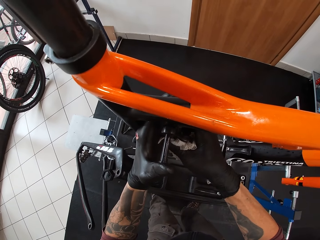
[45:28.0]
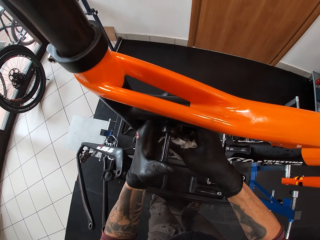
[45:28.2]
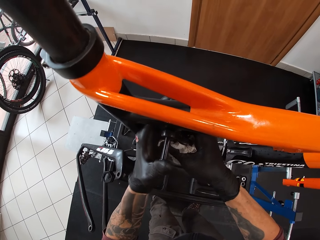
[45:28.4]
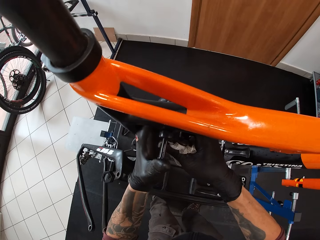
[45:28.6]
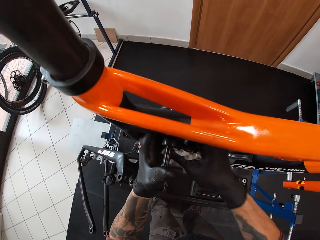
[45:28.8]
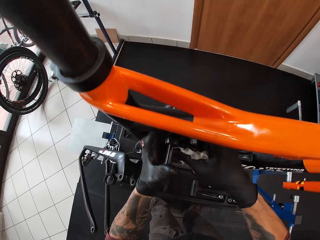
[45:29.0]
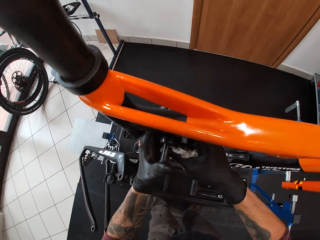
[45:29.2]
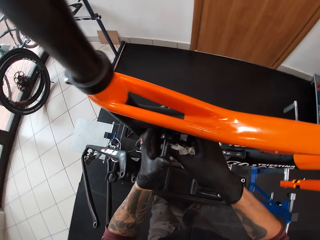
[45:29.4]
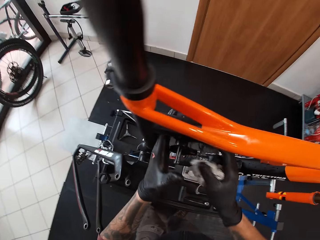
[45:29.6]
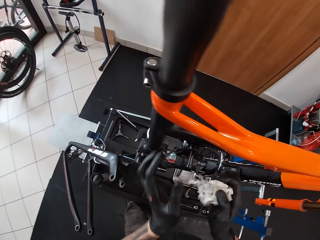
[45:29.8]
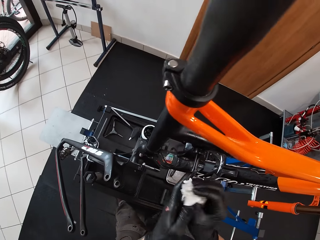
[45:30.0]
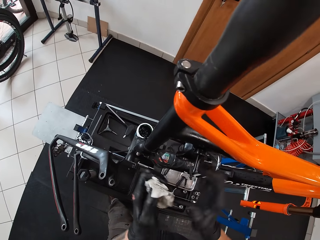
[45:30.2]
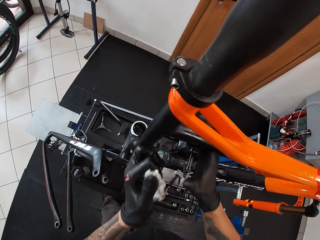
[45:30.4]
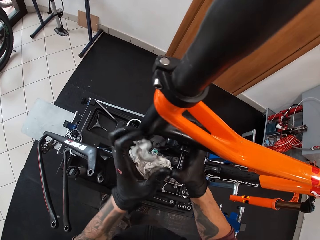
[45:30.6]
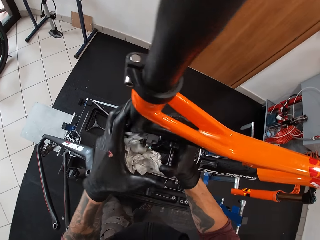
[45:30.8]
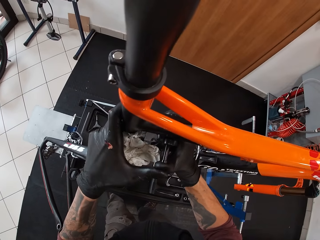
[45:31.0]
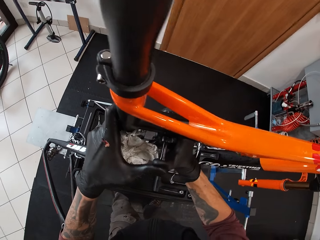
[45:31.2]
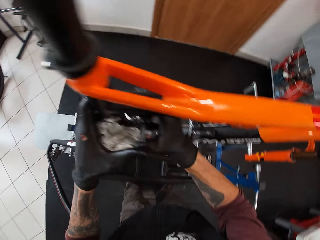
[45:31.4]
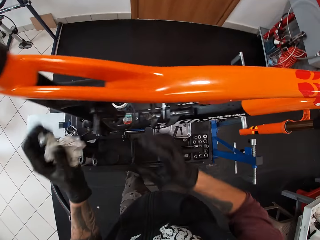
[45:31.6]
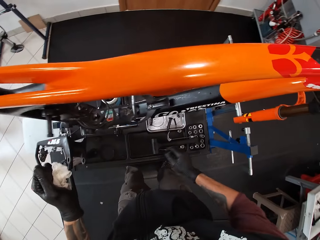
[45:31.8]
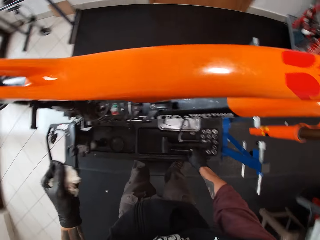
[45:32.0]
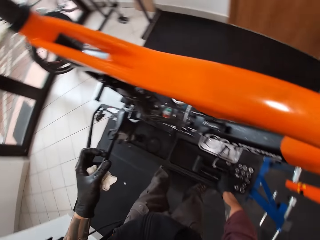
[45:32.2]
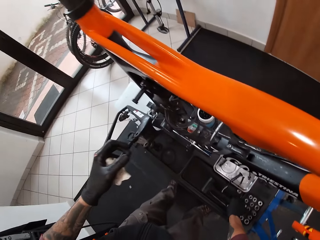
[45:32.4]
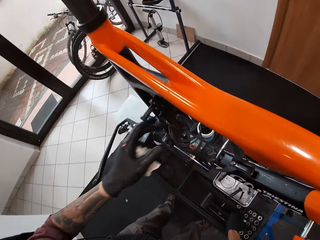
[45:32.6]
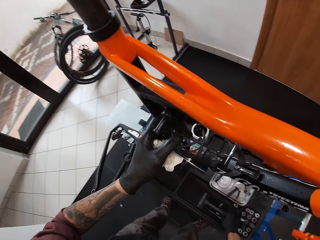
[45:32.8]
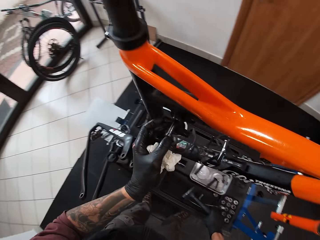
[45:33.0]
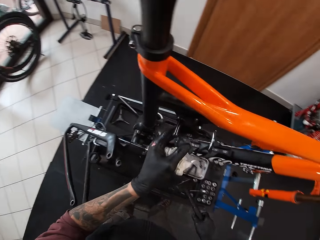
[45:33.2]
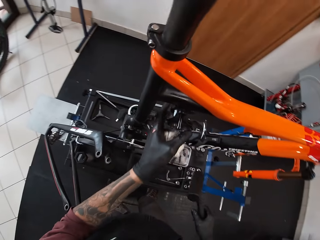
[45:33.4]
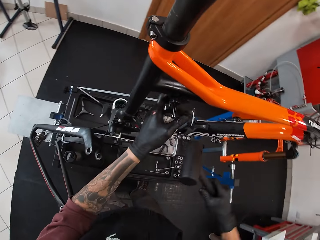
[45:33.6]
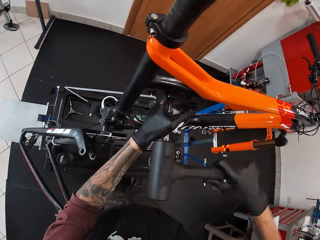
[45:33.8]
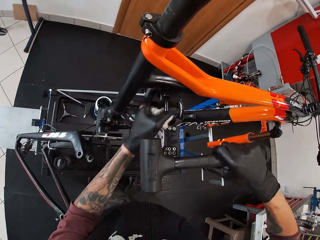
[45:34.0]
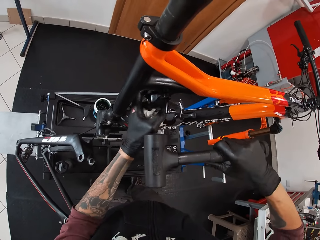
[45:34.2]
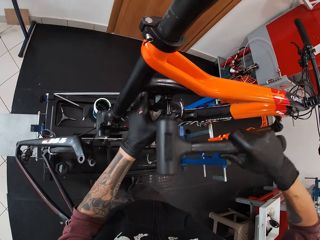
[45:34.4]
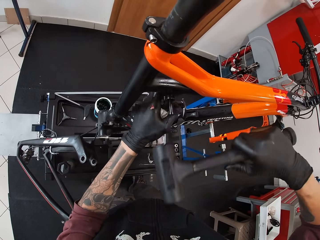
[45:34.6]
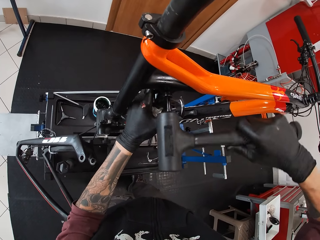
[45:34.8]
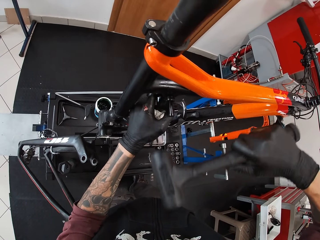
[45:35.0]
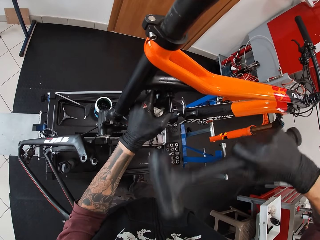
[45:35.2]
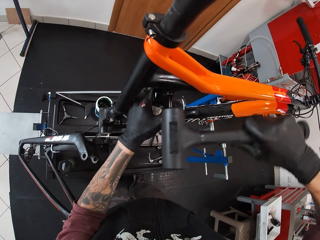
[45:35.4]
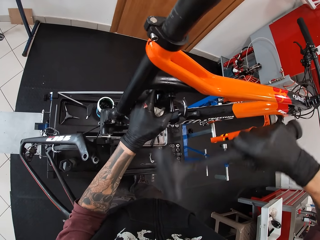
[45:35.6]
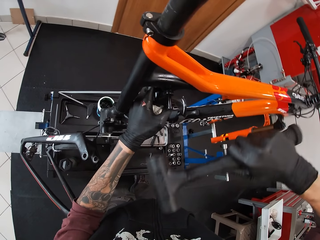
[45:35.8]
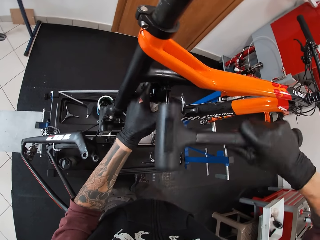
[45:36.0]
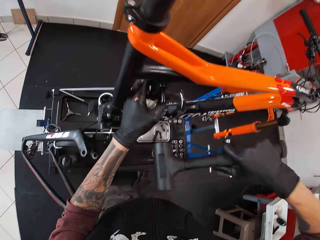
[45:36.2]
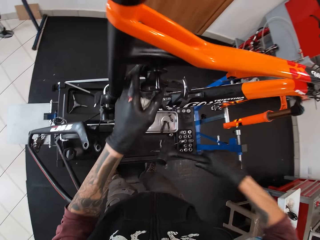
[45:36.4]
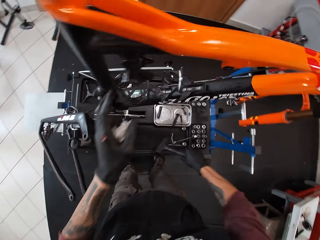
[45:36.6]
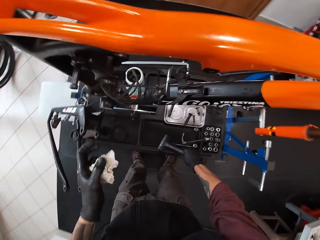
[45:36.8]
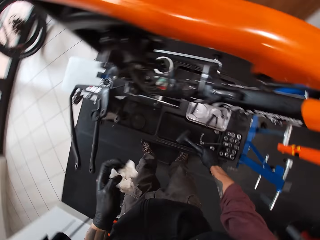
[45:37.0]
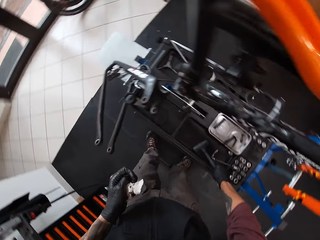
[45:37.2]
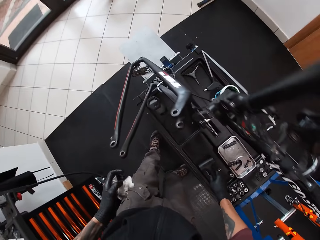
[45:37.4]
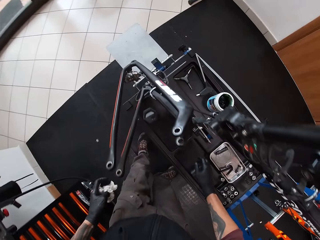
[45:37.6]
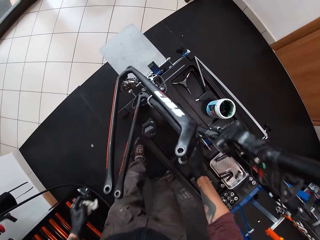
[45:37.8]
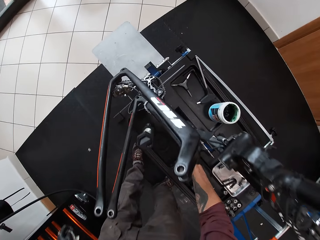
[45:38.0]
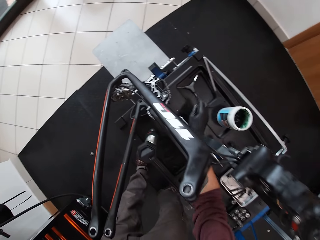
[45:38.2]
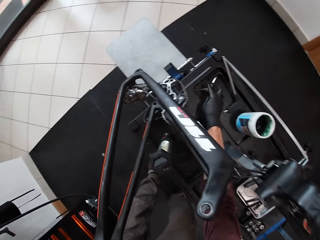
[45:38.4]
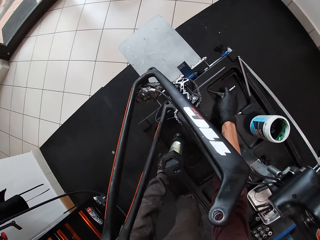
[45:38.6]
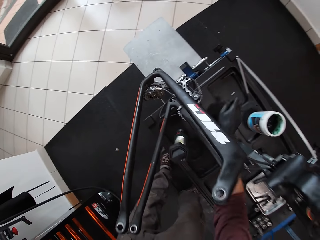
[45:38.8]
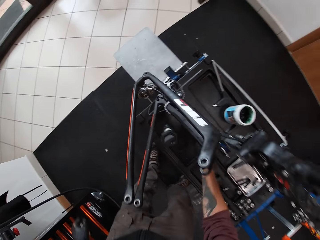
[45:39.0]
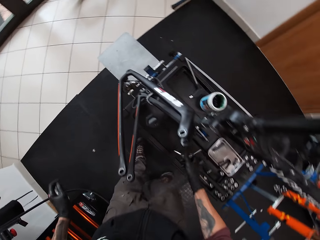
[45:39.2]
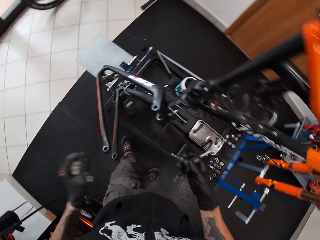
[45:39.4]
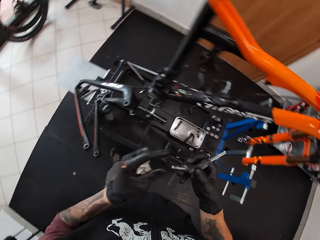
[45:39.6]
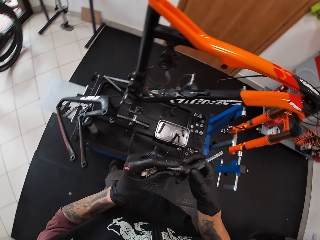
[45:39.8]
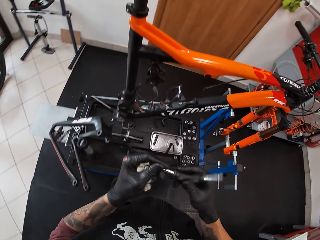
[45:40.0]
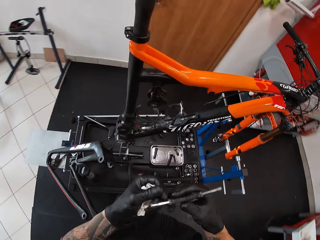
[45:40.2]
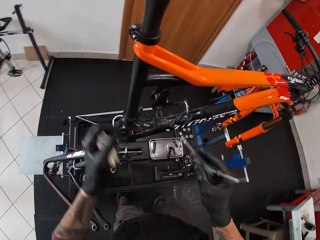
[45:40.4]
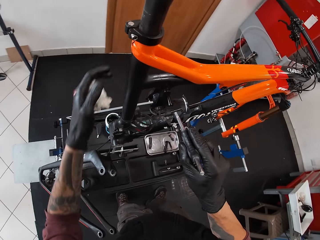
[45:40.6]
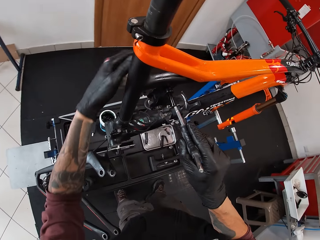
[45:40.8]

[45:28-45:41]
The camera wearer passes the napkin from his right hand to his left hand. He pushes the bolt into the bicycle hole with his right hand. He picks up the mallet hammer from the tool box with his right hand. He hits the screw in the bicycle using the mallet hammer with his right hand. He drops the hammer in the tool box with his right hand. He picks up a screwdriver from the tool box with his right hand.

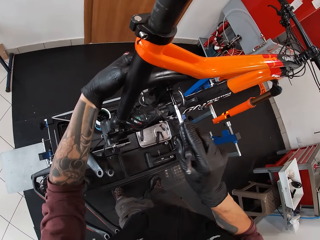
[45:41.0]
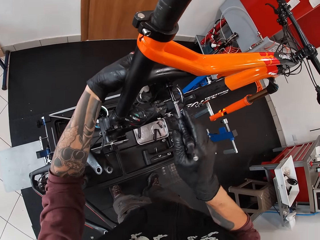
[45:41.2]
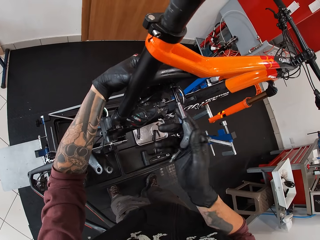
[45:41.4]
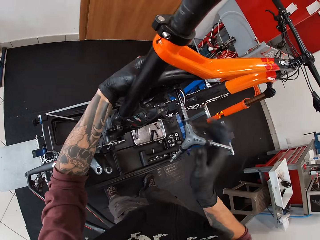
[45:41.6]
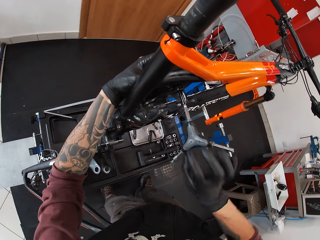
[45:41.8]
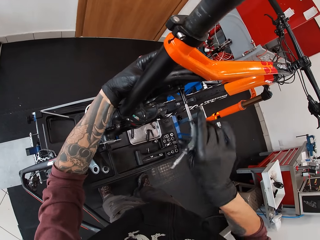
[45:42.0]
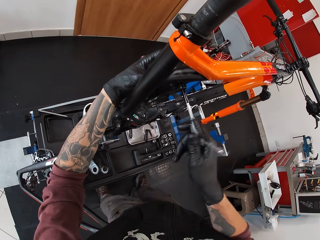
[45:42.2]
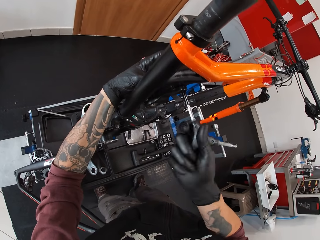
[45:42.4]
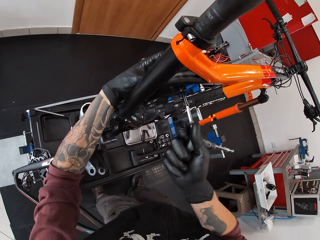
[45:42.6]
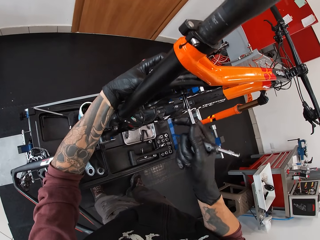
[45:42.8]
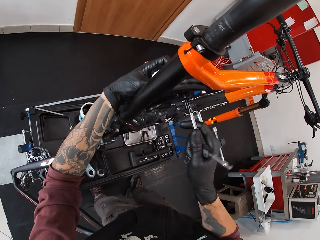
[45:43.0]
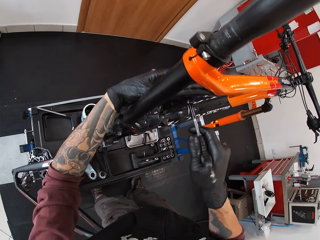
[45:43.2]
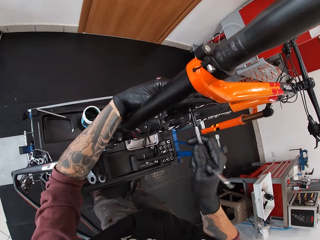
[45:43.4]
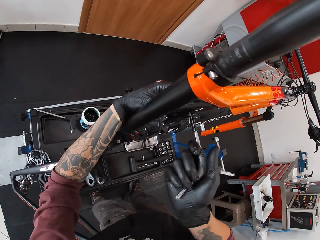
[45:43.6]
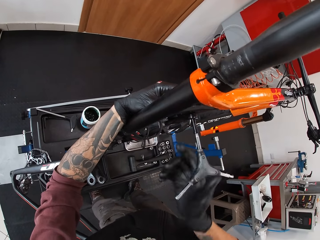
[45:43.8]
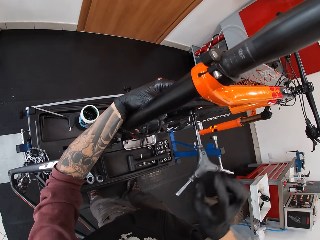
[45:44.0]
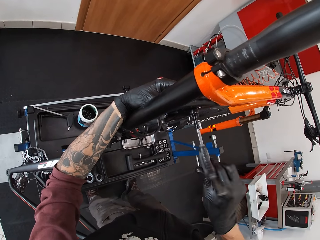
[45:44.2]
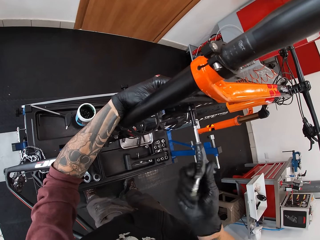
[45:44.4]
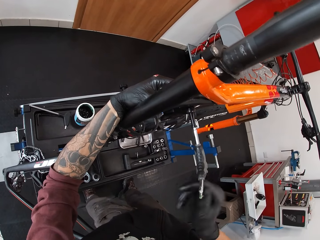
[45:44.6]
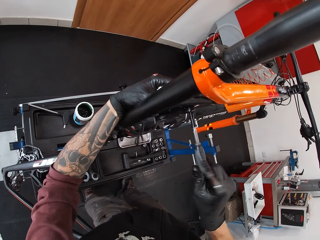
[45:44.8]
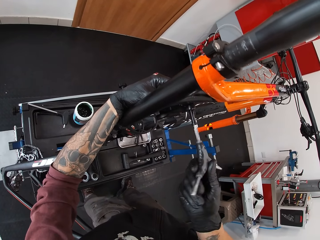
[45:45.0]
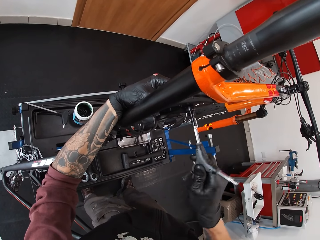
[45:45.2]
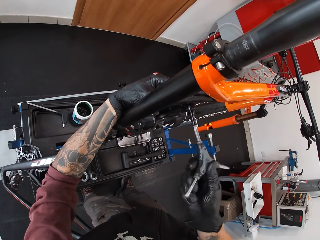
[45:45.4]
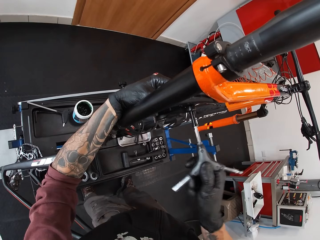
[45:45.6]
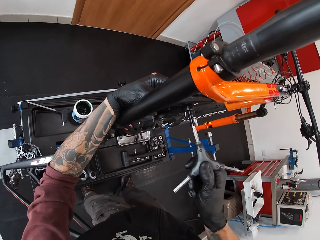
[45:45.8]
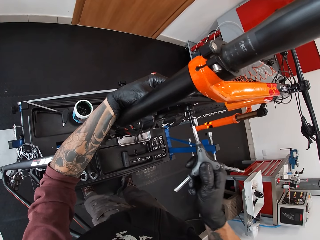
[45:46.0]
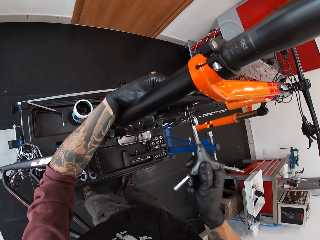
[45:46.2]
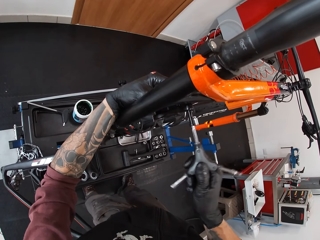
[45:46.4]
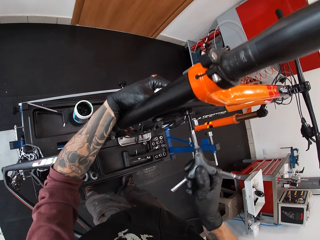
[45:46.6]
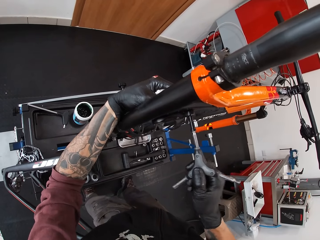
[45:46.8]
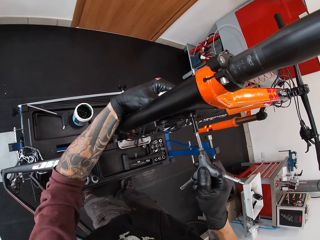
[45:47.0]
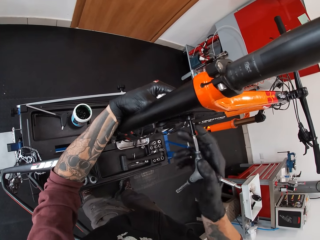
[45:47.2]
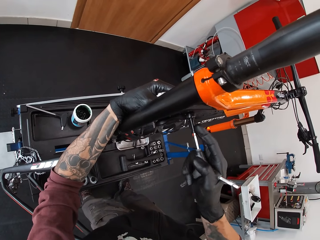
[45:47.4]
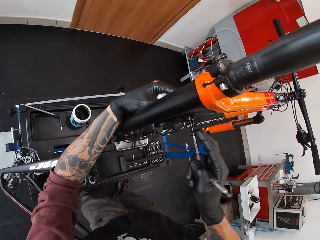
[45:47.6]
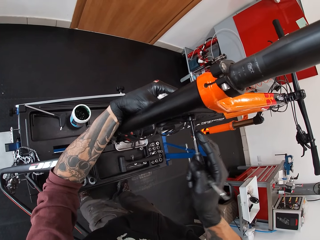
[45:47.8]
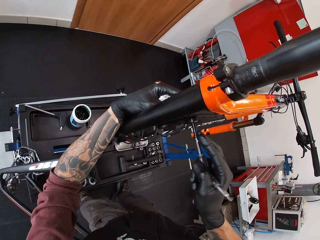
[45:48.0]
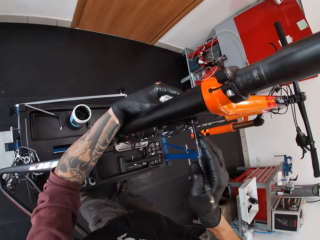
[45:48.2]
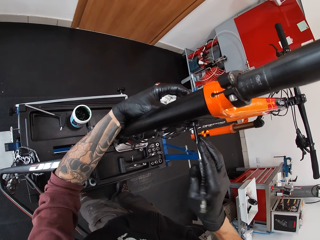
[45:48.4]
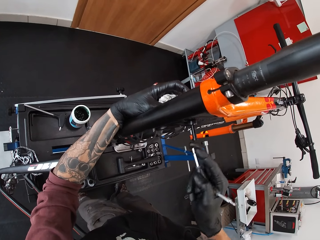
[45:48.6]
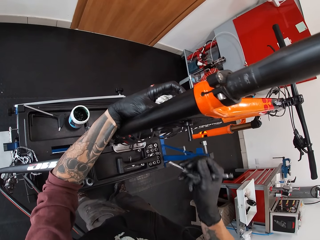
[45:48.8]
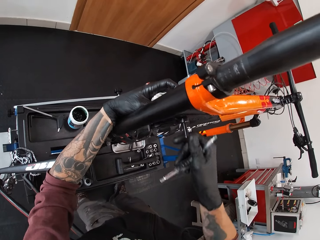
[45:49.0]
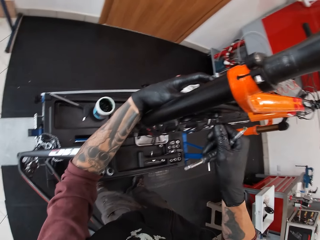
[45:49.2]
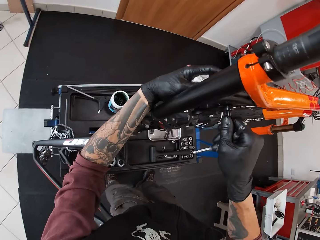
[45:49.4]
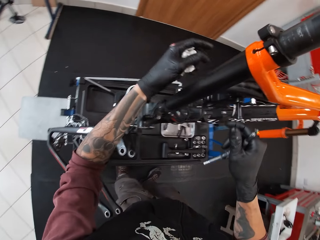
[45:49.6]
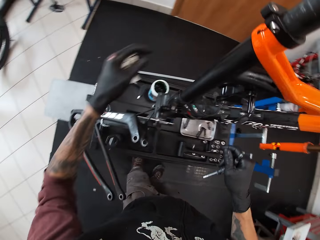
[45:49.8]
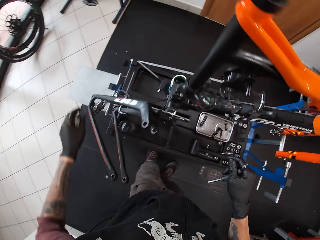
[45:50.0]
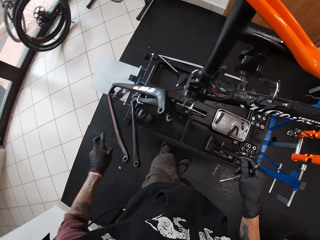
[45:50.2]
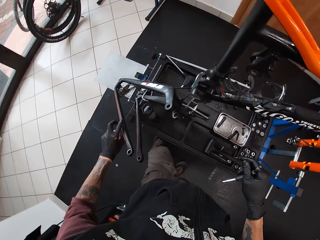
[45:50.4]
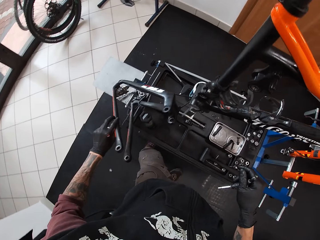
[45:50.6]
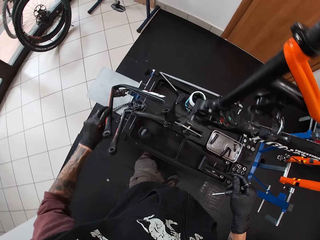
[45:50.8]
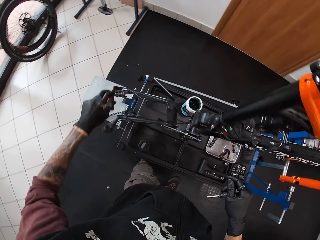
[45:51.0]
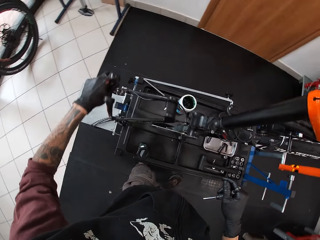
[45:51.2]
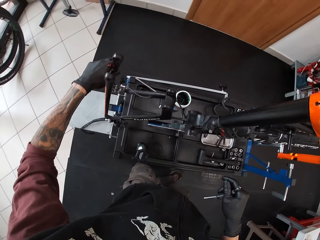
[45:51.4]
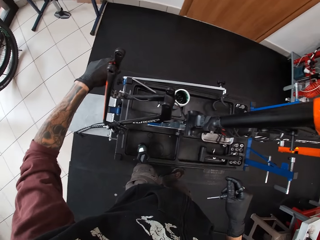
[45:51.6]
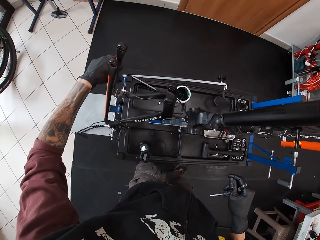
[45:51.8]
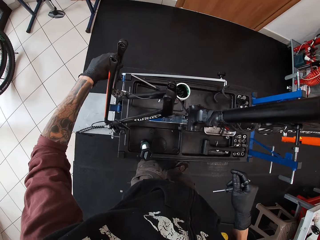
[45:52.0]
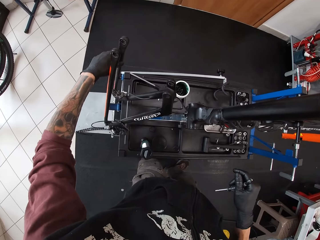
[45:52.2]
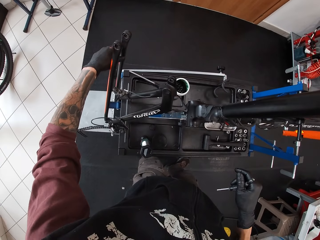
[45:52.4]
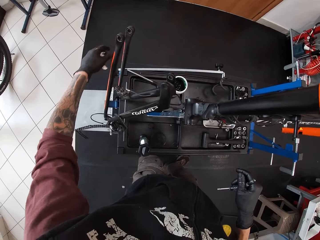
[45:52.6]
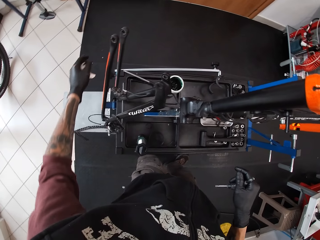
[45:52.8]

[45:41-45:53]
The camera wearer screws the bolt with the screwdriver into the bicycle hole with his right hand. He touches the screw on the bicycle, moves the bicycle part, and adjusts the tool on the tool box with his left hand.
